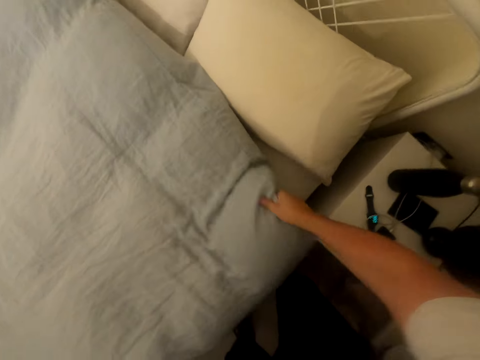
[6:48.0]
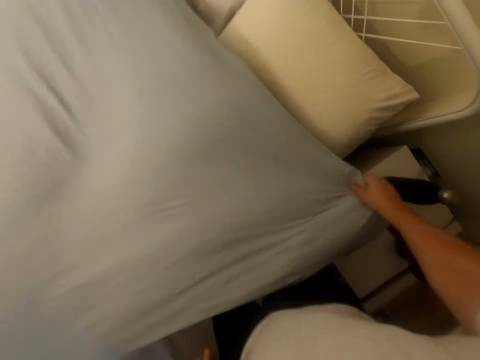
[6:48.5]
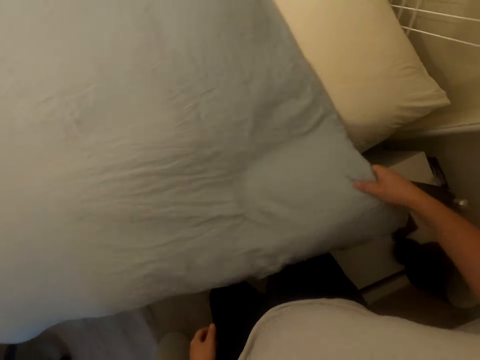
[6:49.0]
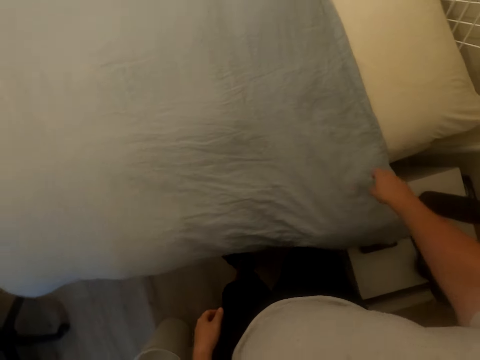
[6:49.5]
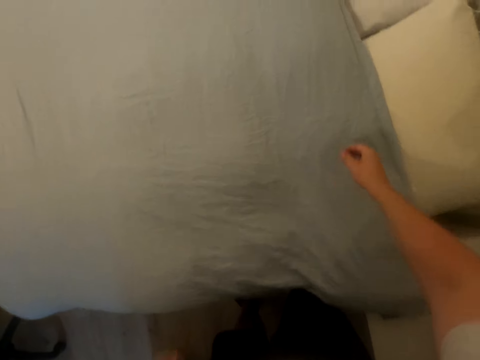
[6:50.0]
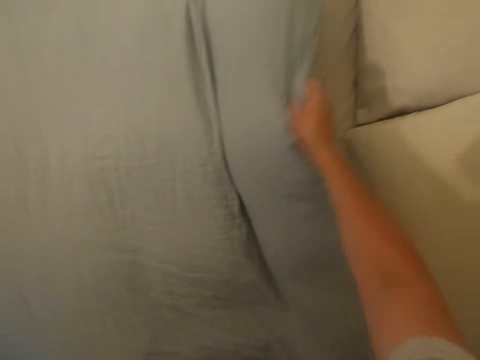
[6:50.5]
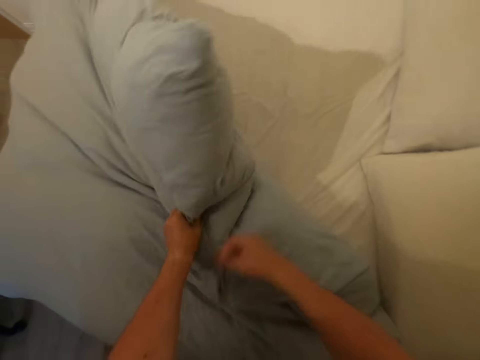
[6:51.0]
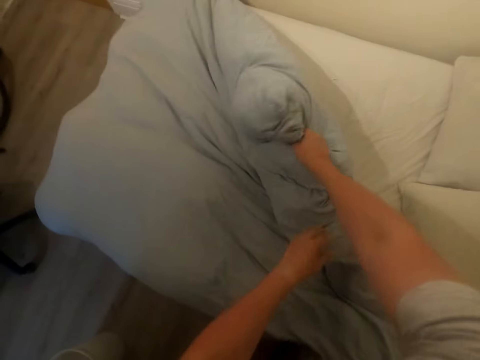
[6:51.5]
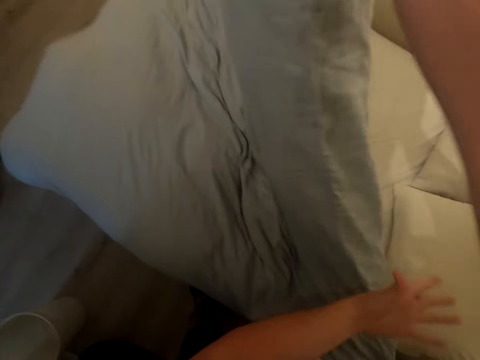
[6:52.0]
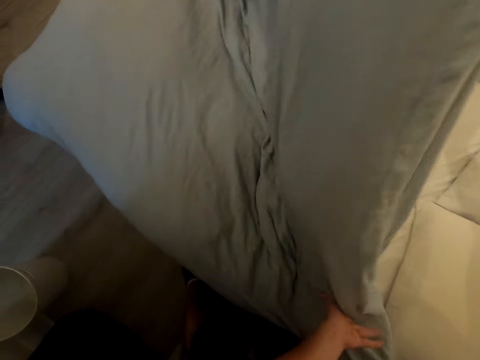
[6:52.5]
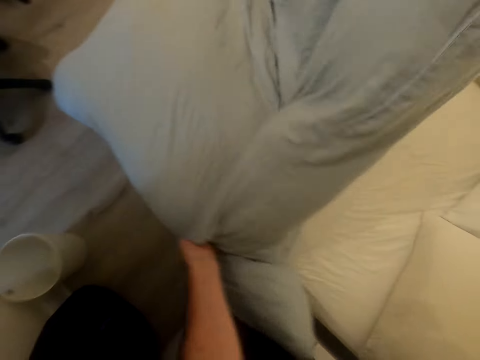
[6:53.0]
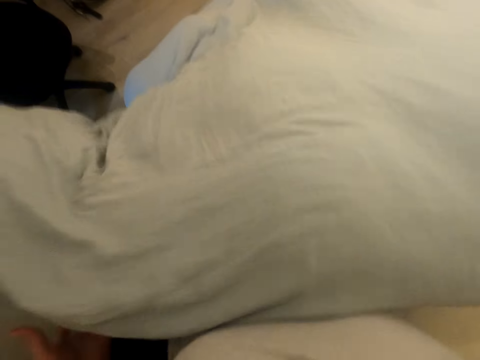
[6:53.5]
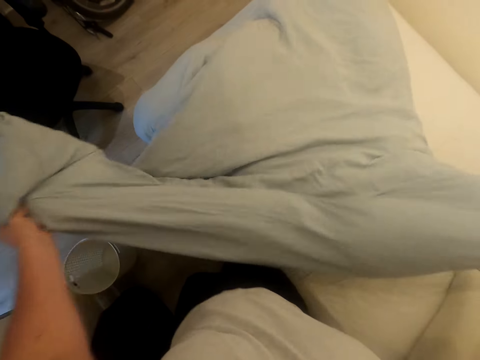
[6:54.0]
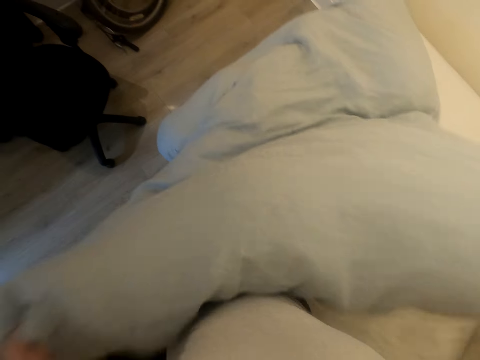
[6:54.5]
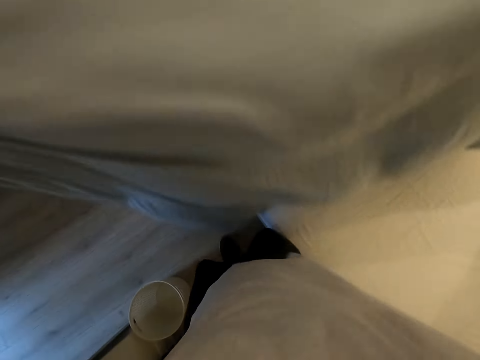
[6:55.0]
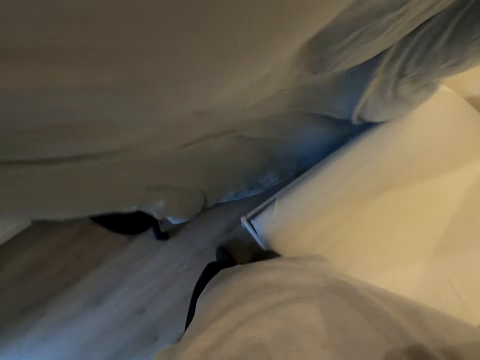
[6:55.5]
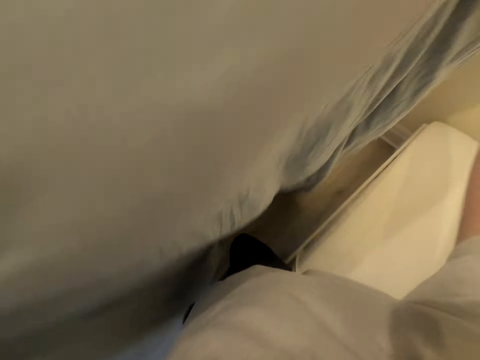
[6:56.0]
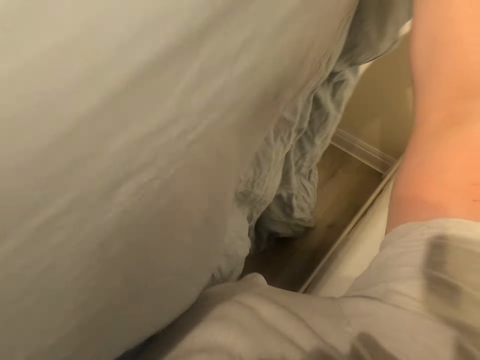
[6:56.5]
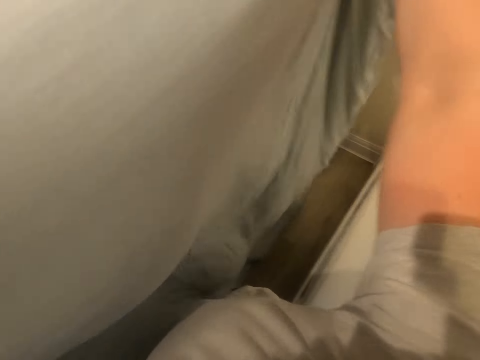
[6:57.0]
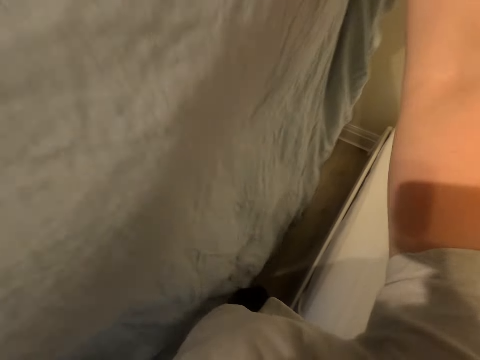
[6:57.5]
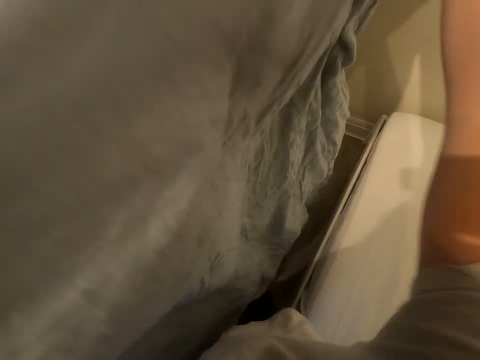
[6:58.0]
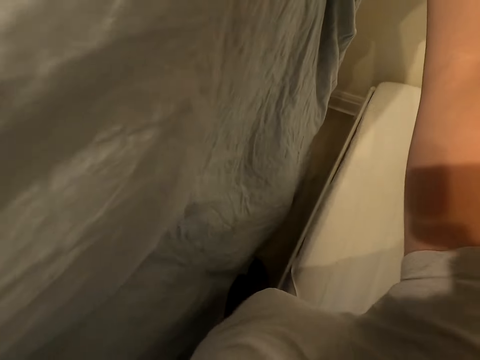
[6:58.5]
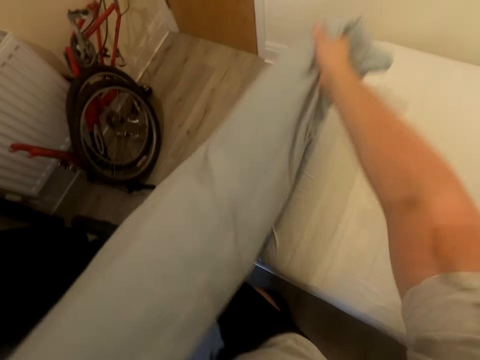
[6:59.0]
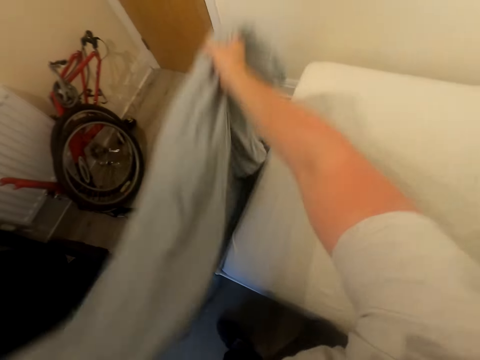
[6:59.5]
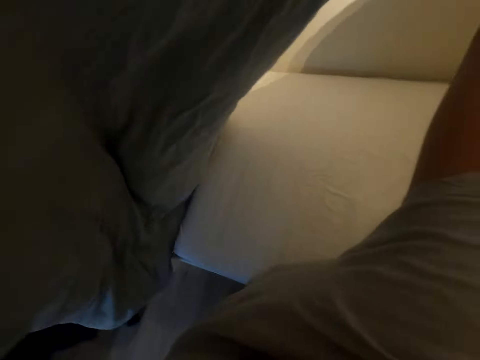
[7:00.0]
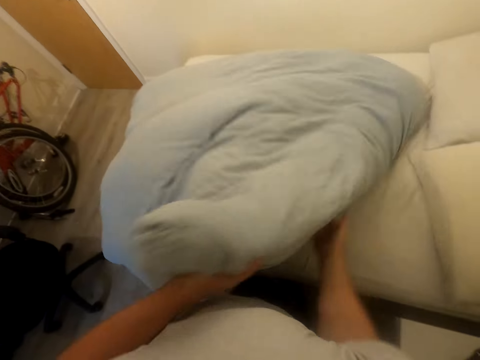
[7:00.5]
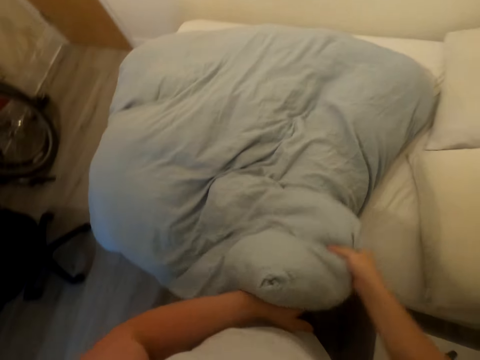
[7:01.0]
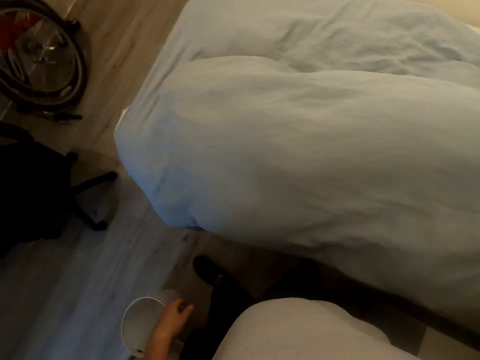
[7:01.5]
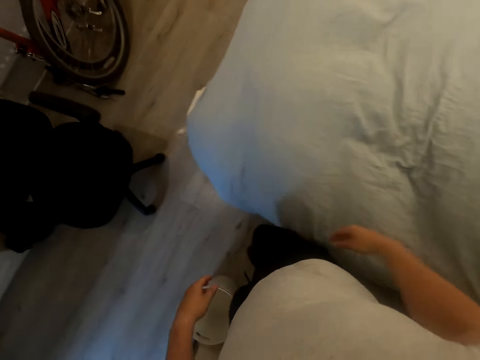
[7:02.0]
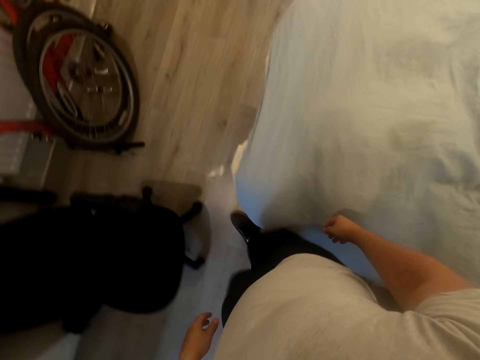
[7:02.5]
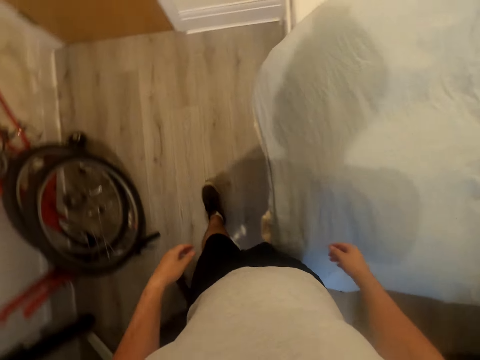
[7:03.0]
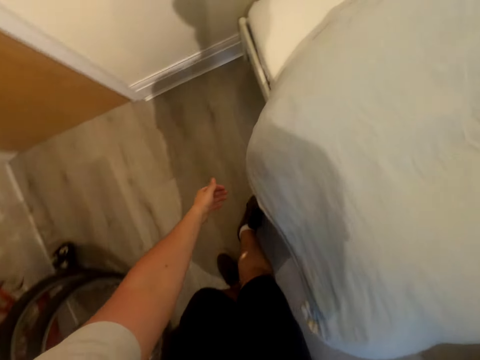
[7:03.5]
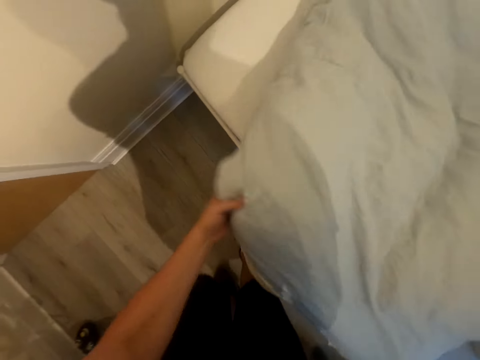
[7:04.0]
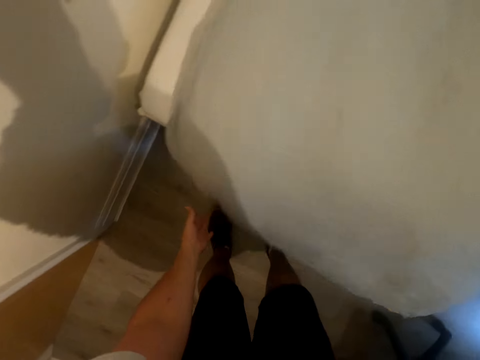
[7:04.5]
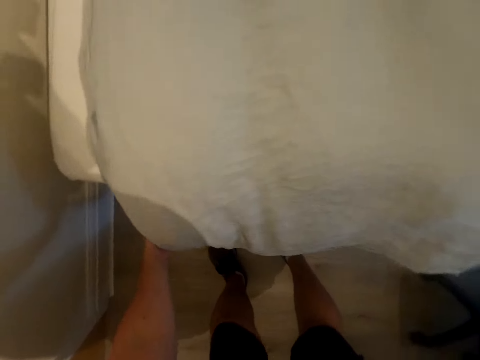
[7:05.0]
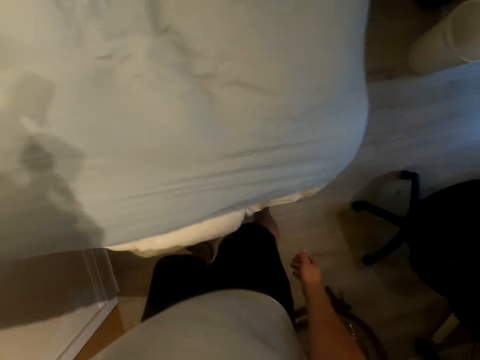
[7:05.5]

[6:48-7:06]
The camera wearer shakes the duvet. They spread the bed. They take the duvet. They lift the duvet. They walk beside the bed. They lift up the duvet. They shake the duvet. They lift up the duvet repeatedly. They lower the duvet, lift the duvet. They spread the bed. They drop the duvet on the bed. They walk beside the bed in the room. They take the duvet. They spread the bed.

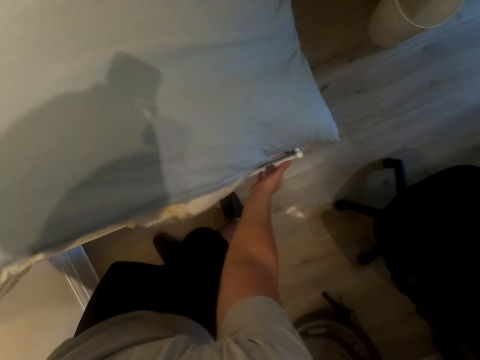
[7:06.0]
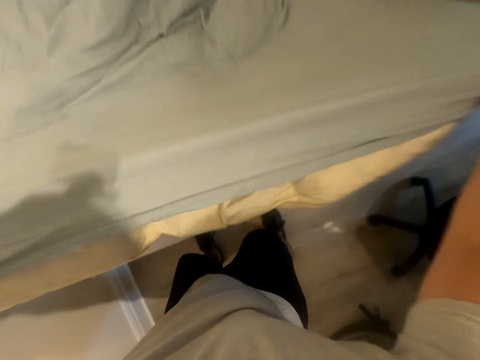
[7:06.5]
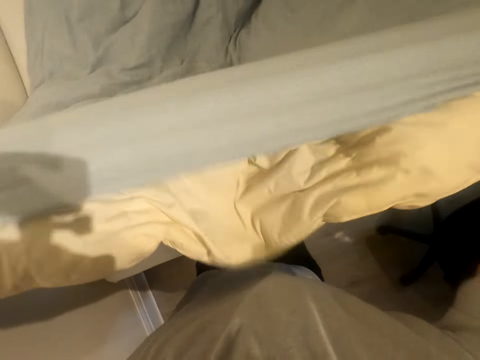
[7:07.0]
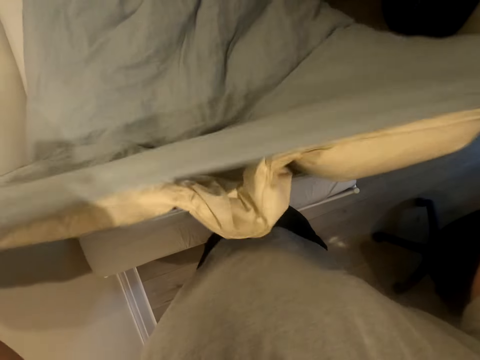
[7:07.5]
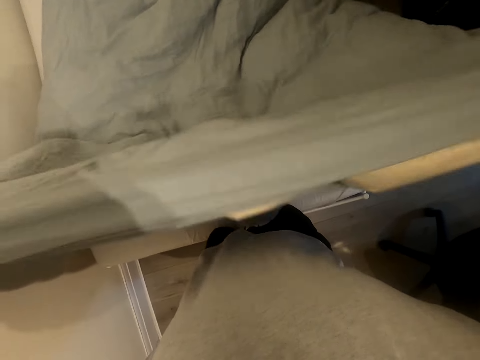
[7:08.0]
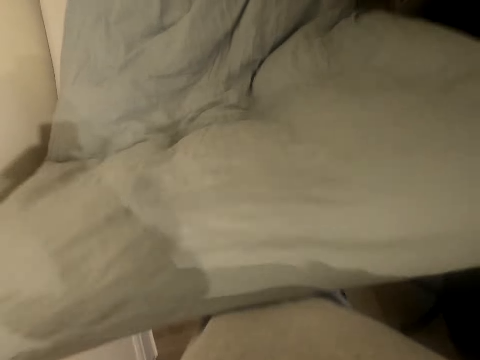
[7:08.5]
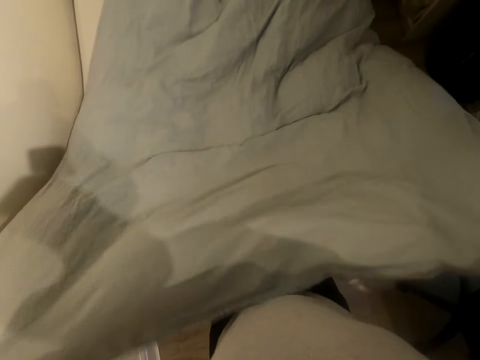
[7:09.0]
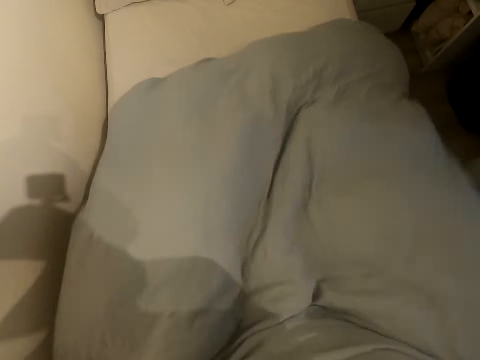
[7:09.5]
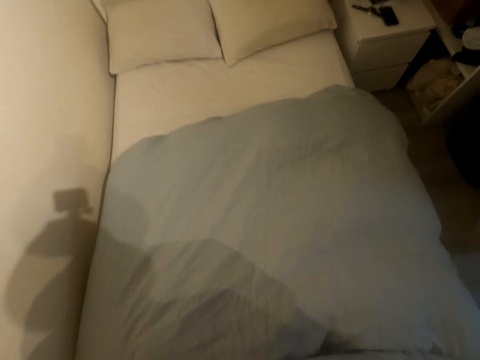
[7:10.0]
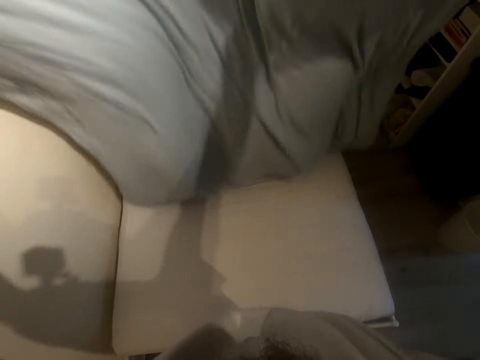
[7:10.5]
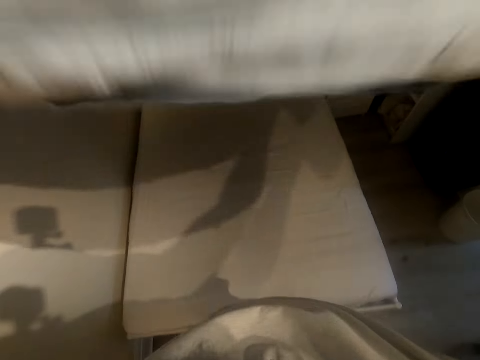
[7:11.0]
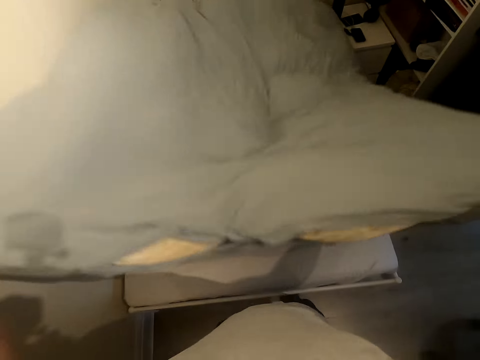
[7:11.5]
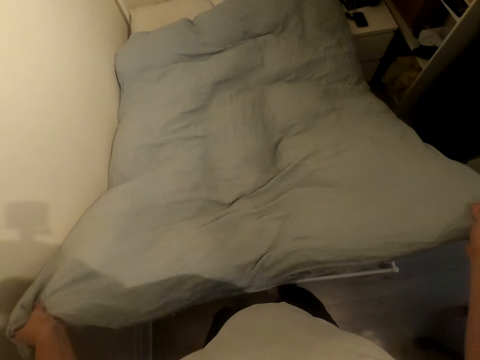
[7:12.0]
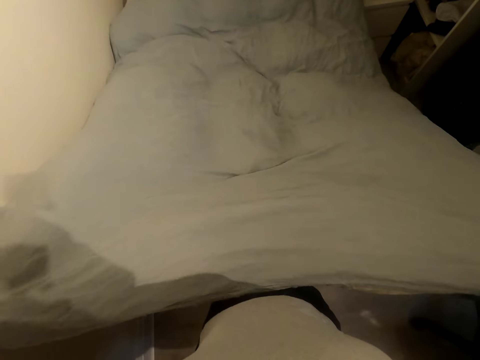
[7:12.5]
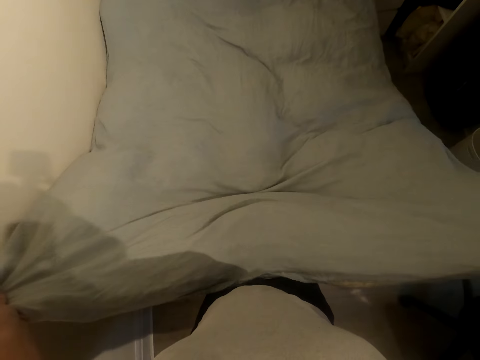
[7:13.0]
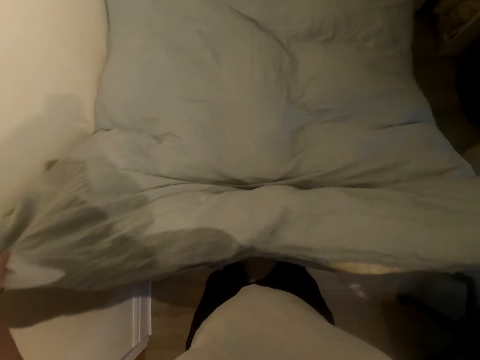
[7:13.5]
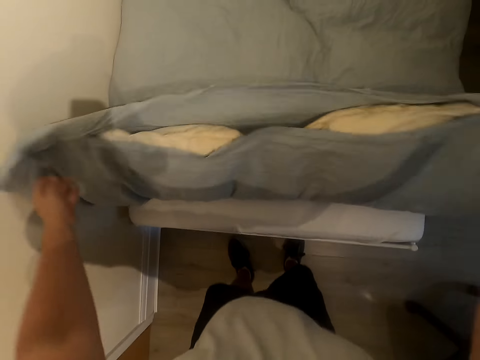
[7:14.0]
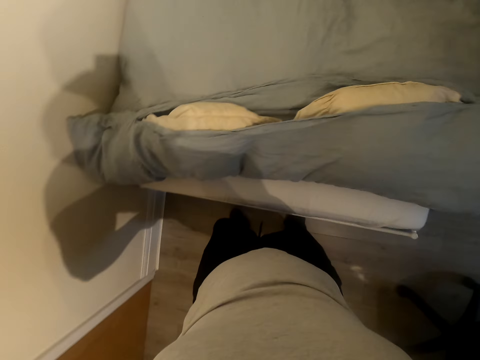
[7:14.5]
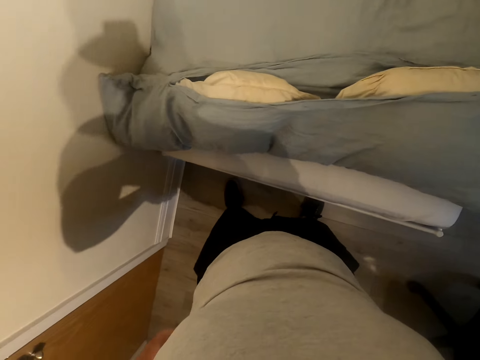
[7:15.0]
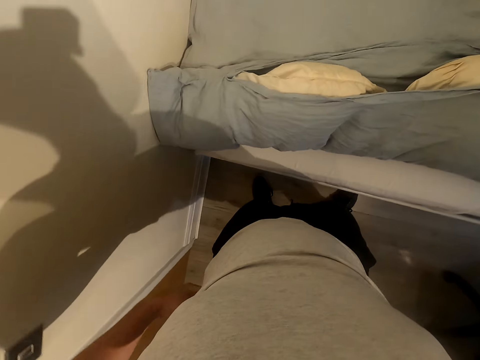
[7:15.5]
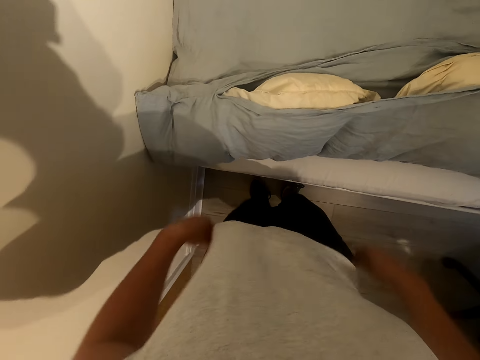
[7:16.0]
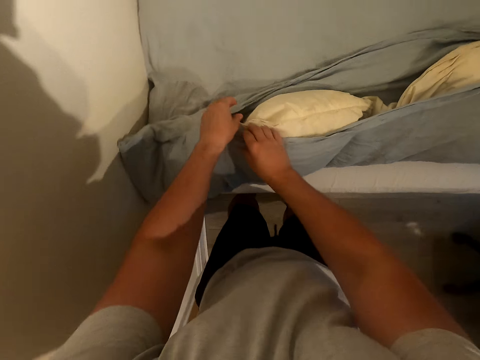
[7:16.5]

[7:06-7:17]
The camera wearer lifts up the duvet. They shake the duvet. They flop the duvet. They drop the duvet on the bed. They lift up the duvet. They throw the duvet edges on the bed. They pull up short. They adjust the cloth.
